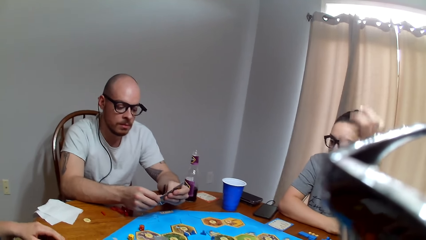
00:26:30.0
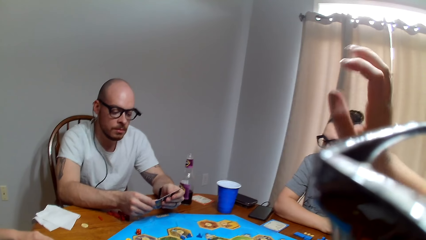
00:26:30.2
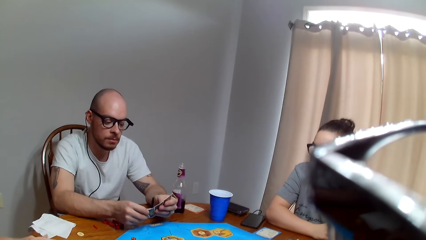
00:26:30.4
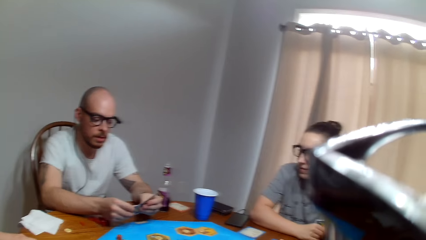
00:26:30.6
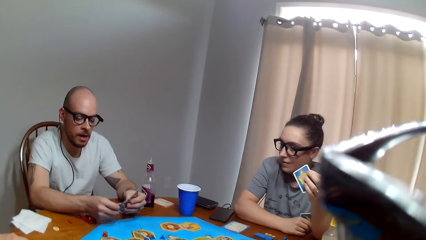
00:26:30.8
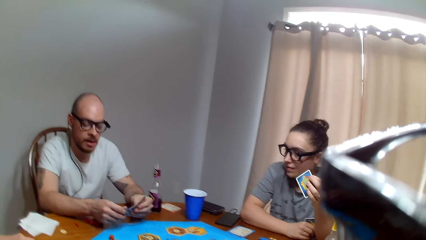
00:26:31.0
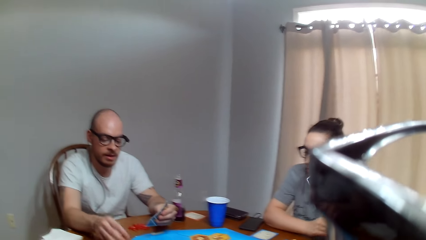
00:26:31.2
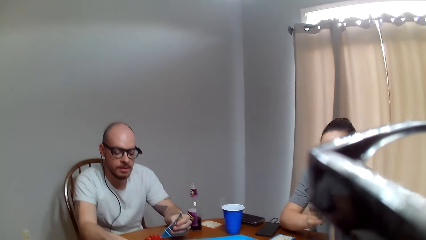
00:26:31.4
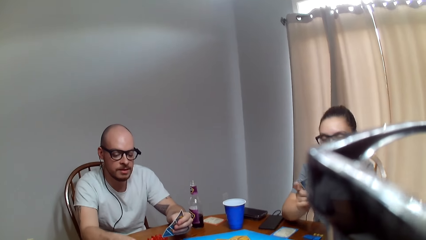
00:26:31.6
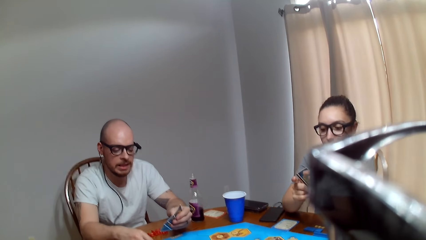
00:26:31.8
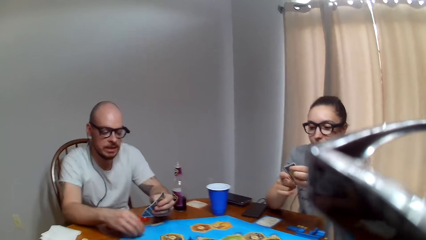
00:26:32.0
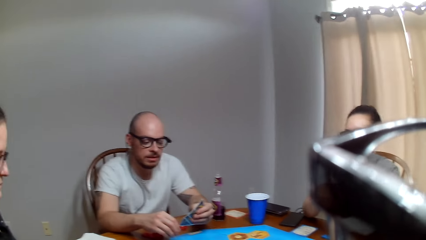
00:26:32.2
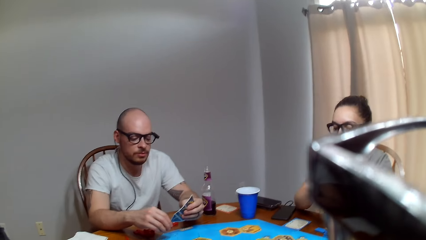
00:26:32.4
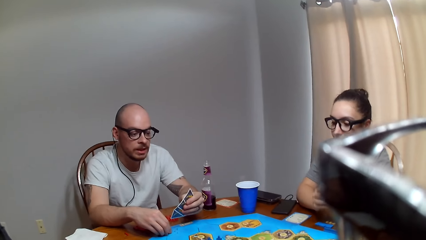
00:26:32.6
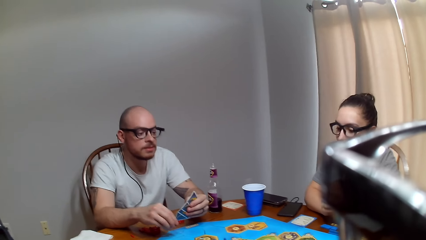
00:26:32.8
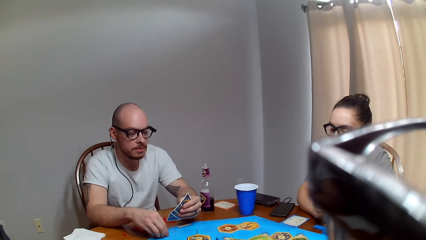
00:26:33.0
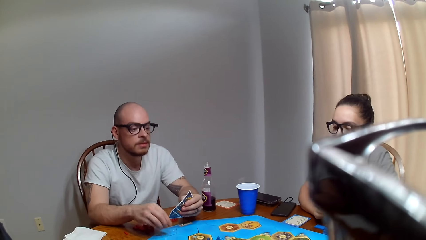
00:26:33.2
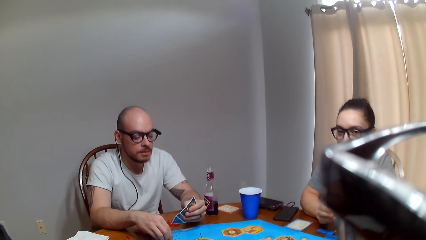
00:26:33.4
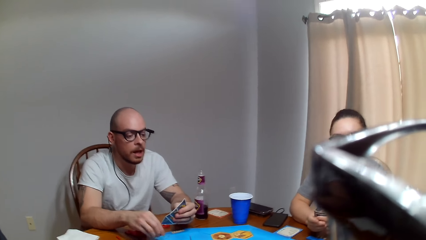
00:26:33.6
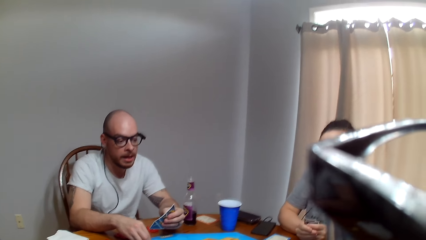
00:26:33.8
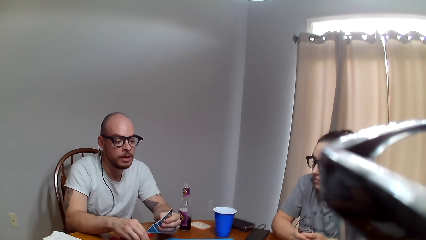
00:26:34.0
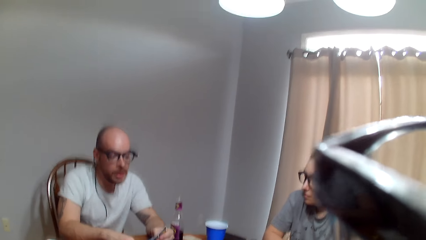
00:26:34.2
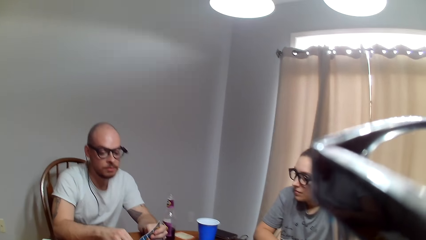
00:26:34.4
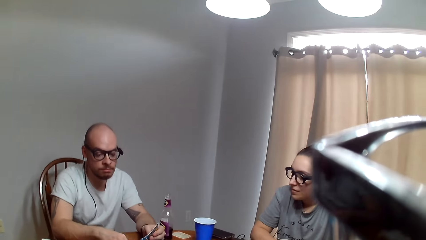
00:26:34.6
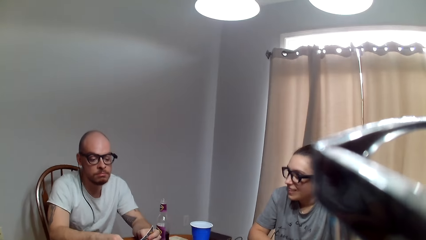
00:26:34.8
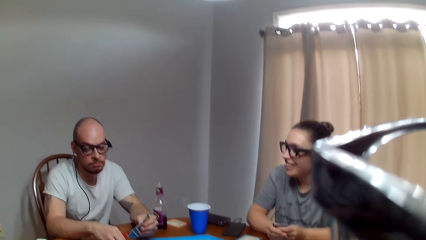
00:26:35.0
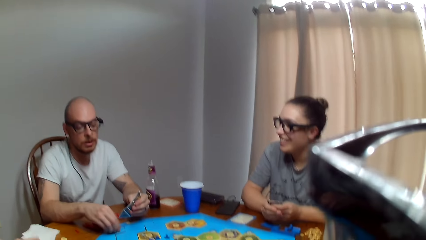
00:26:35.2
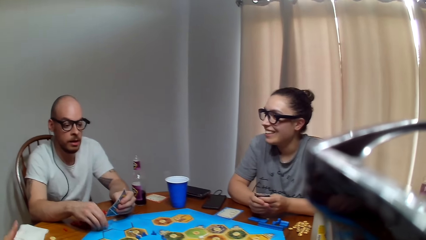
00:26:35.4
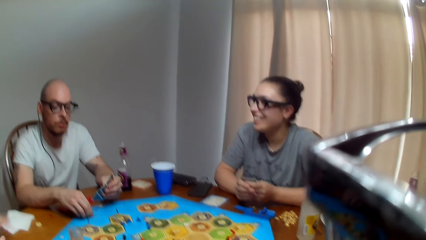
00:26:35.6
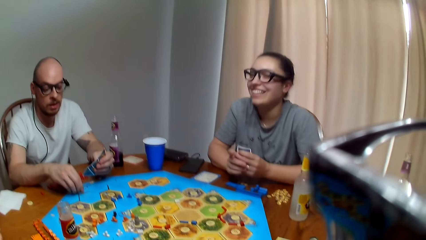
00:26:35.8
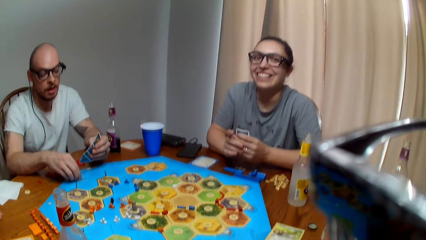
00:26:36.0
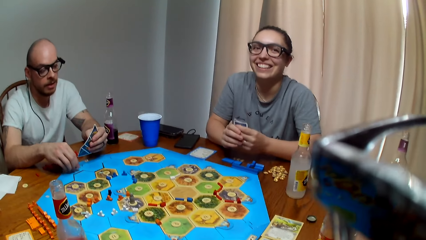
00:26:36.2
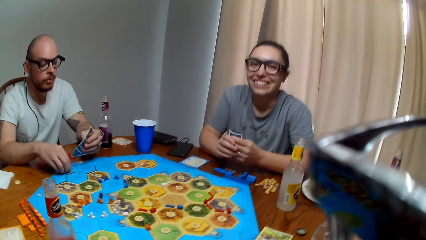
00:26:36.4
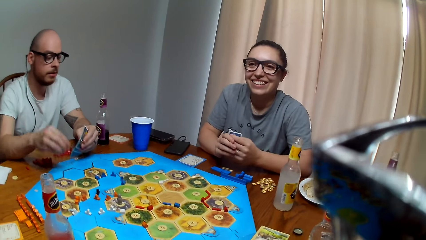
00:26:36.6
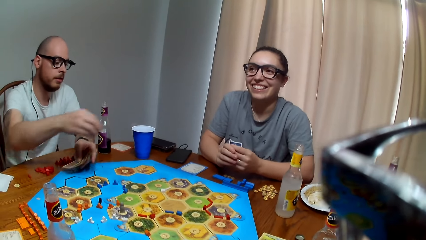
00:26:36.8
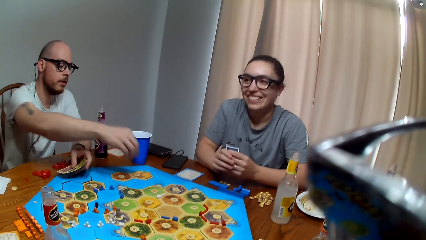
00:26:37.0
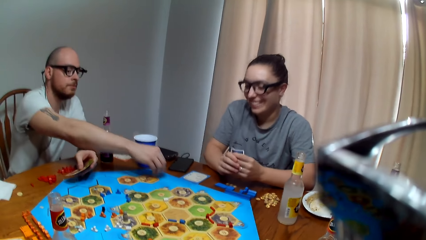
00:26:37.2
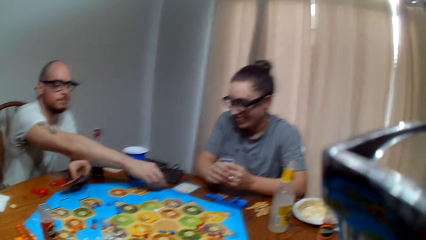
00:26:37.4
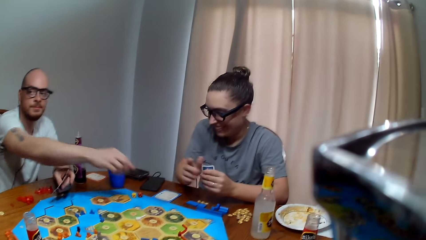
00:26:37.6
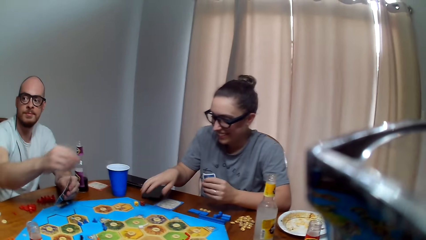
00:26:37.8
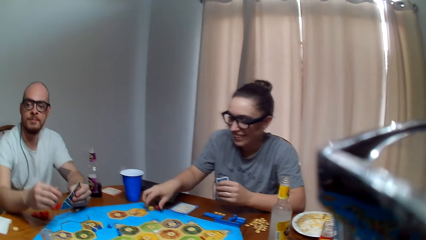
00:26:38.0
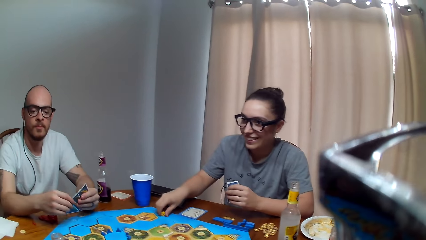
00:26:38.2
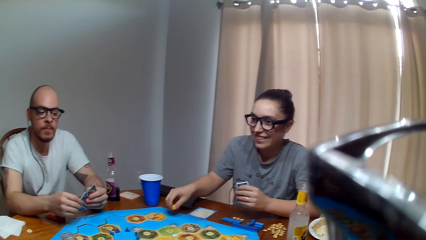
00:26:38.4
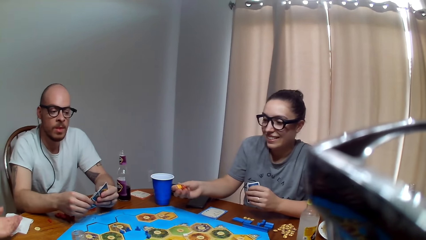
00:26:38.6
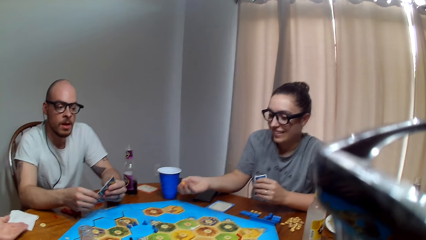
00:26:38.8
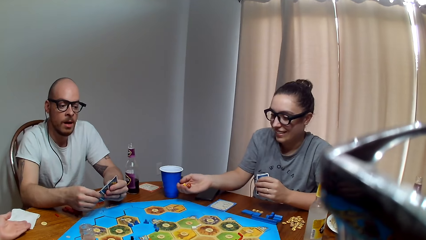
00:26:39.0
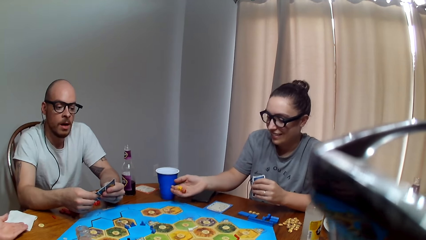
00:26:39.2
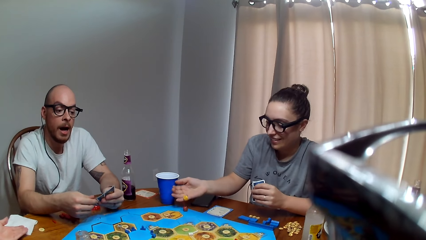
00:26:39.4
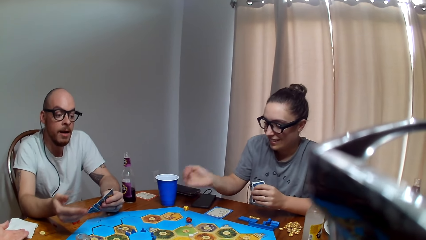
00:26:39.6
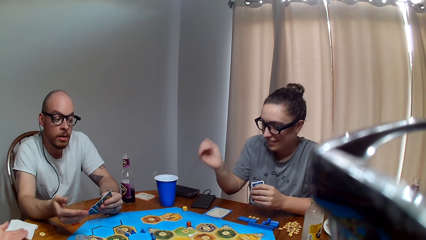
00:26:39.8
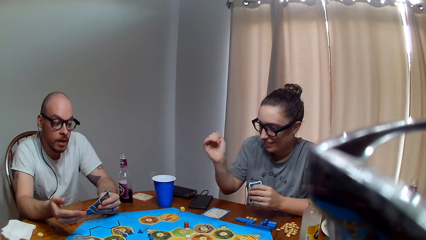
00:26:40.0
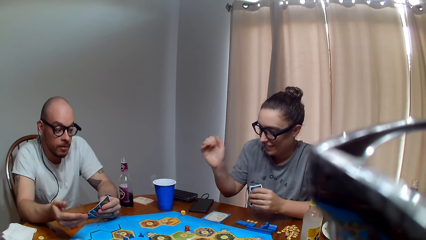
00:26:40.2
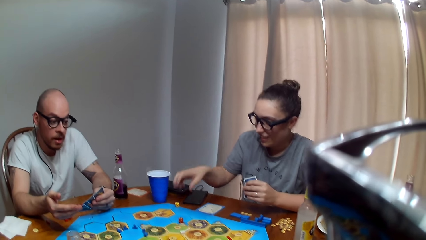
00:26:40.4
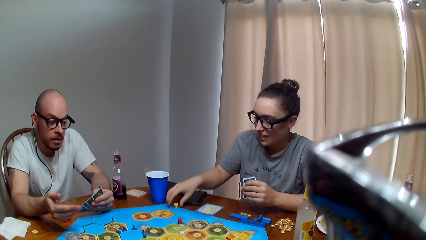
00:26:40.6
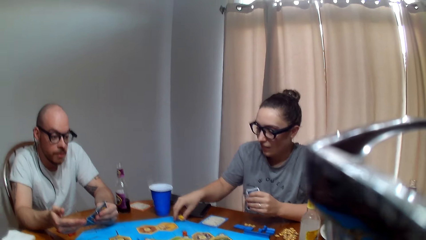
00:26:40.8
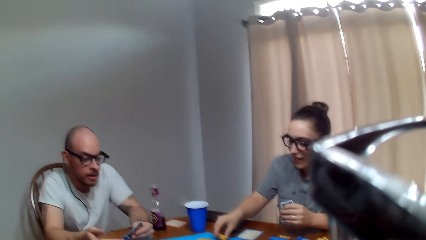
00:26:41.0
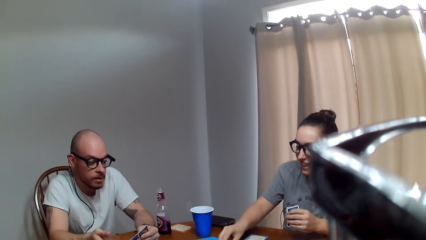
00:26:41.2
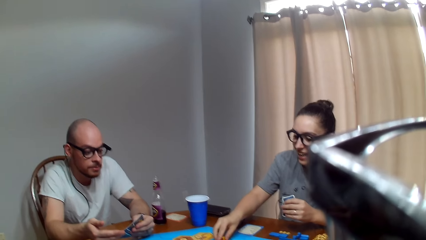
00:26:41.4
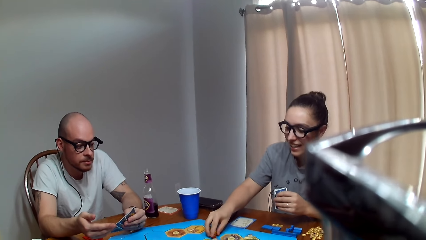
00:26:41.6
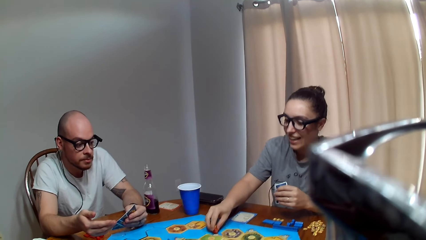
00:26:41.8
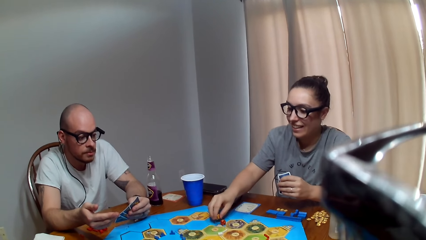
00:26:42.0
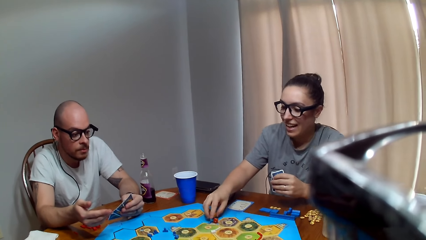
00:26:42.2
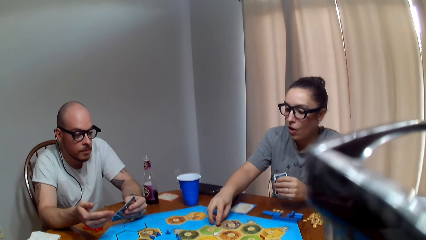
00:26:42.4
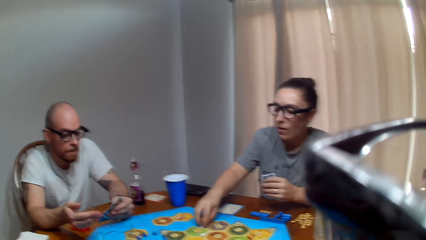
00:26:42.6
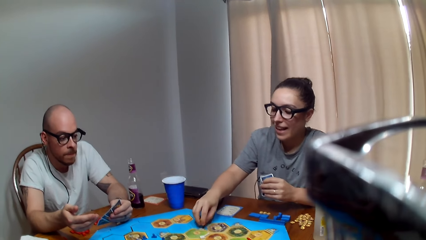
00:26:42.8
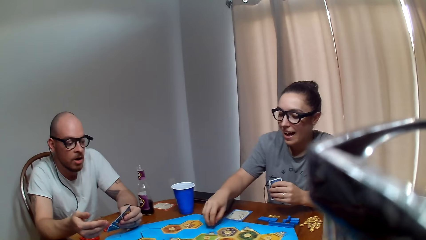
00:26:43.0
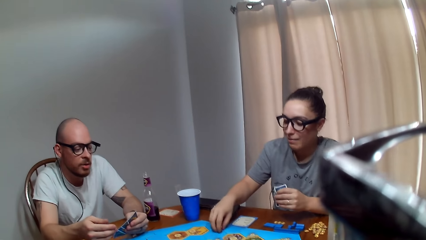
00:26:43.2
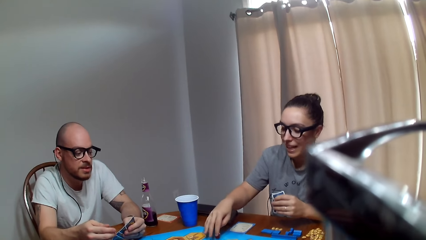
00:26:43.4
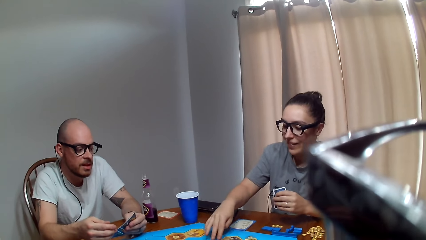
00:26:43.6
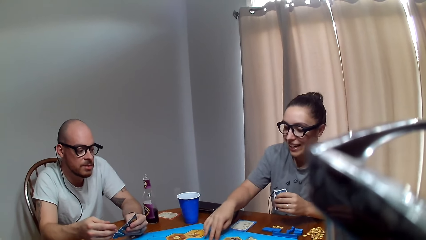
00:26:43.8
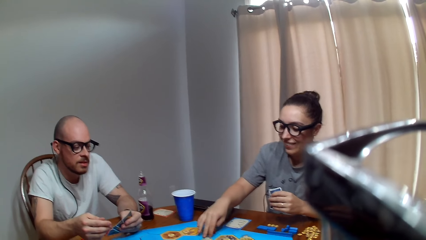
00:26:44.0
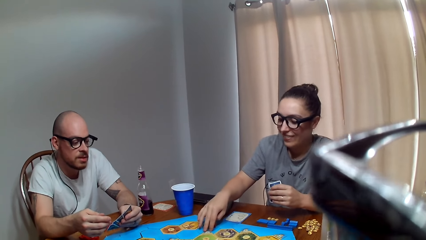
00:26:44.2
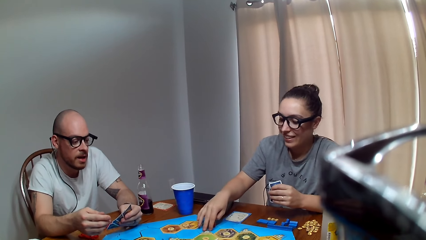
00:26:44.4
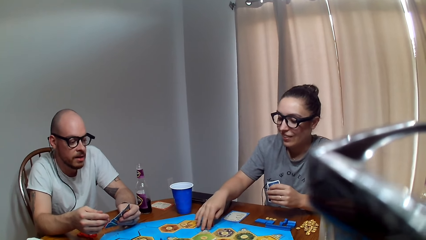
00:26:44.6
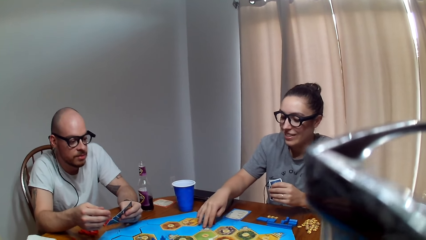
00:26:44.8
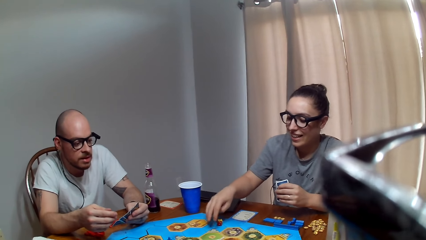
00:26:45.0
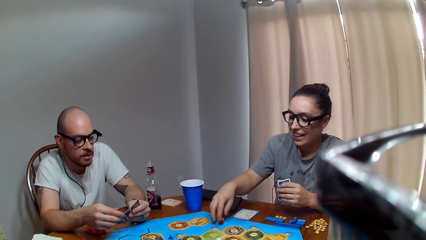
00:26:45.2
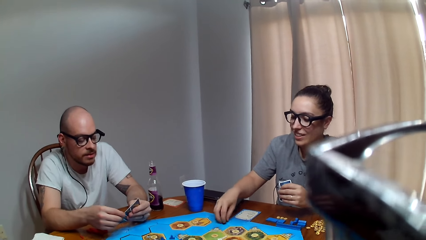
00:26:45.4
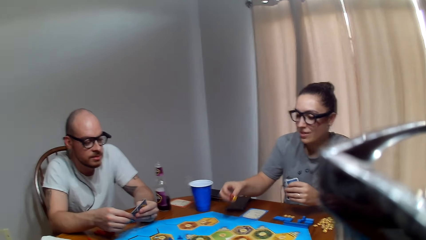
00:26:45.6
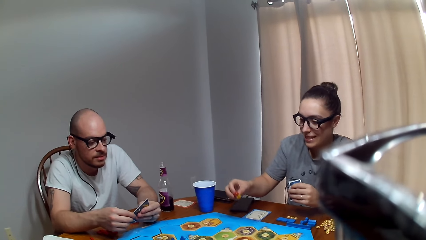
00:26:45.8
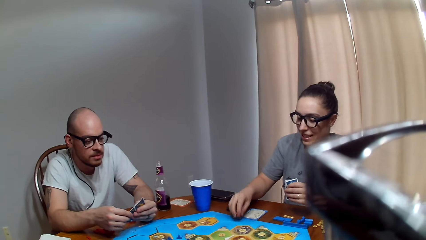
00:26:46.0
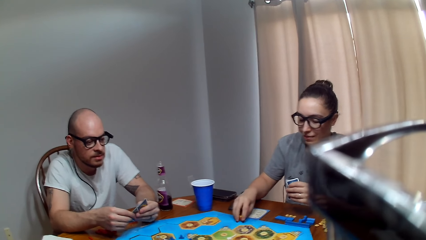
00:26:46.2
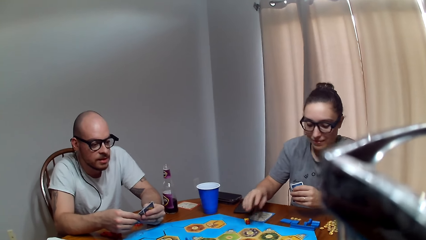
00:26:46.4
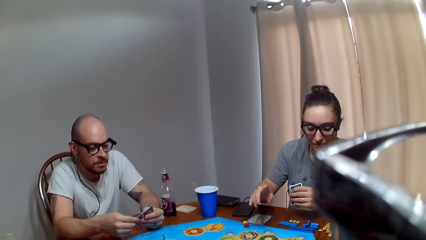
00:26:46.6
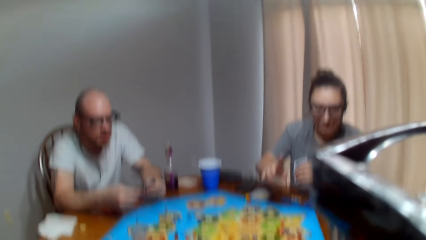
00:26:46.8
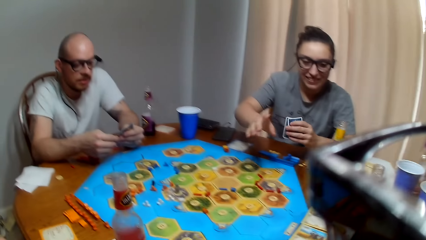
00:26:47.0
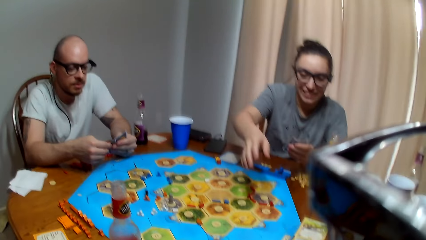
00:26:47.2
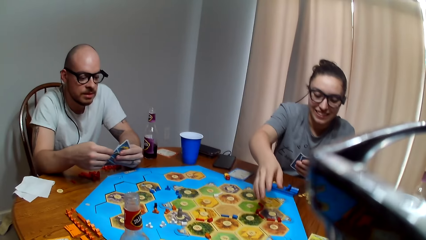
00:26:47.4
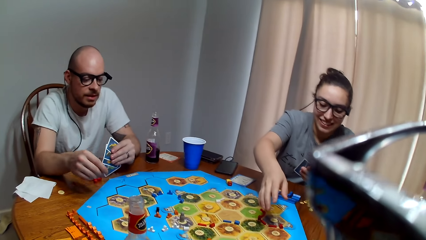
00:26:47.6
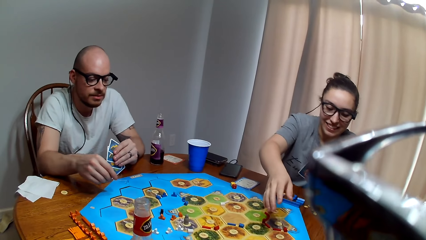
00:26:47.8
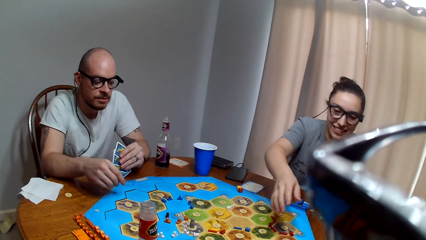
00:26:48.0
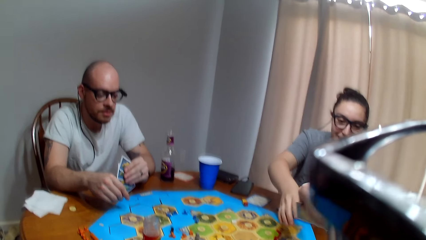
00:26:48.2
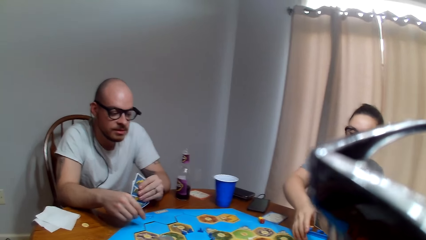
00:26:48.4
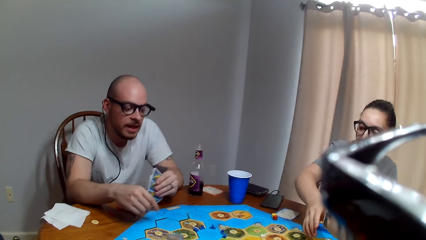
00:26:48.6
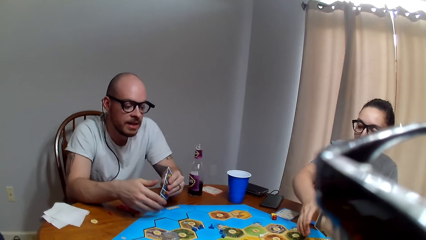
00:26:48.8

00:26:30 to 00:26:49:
A man organizes his cards. The man speaks to the camera wearer. The camera wearer responds to the man. The man bangs the dice on the board. The man taps on the game board. The camera wearer speaks to the man. The man bangs the dice on the board, passes the dice to a woman, and places a dice on the game board. The woman picks up the dice on the game board and throws the dice on the game board. The man converses. The woman gathers the dice. The woman speaks to the man. The man responds to the woman. The woman lifts the dice and puts the dice on the board. The camera wearer speaks to the woman. The woman stretches out her hand. The camera wearer hands the woman a card.
